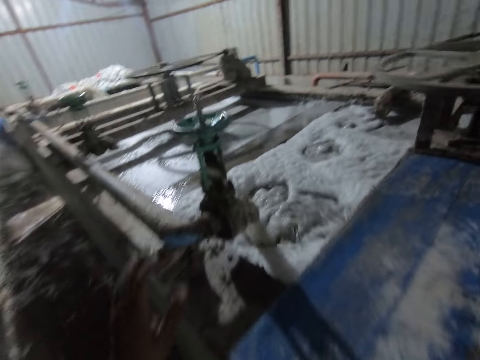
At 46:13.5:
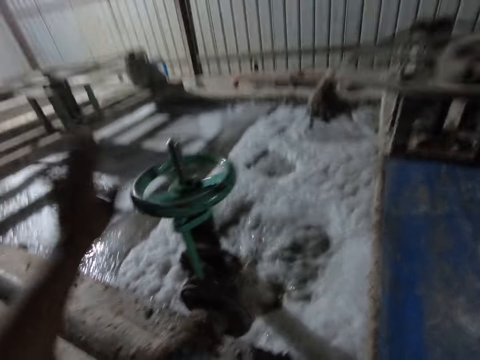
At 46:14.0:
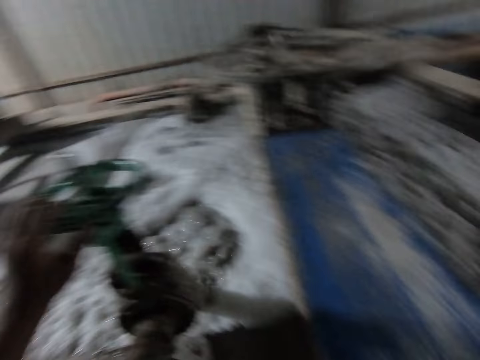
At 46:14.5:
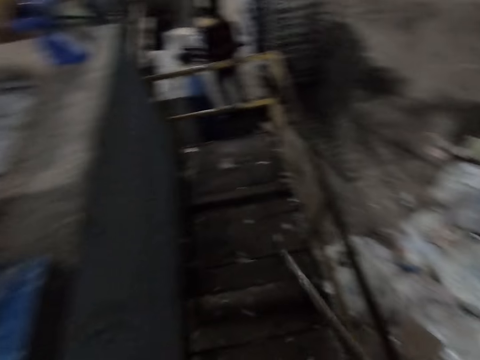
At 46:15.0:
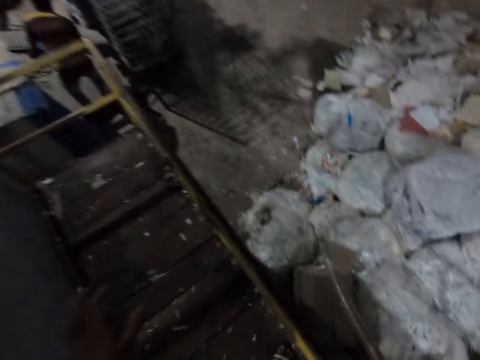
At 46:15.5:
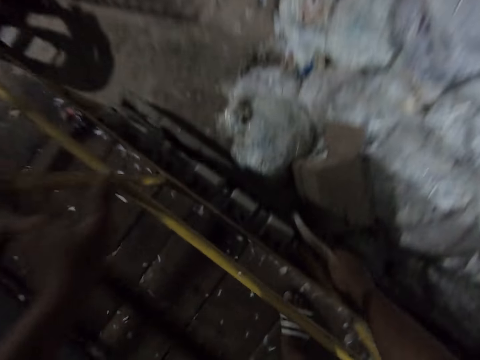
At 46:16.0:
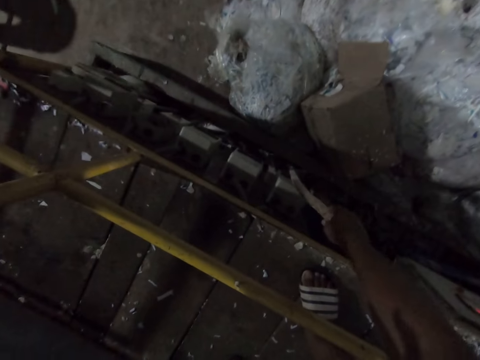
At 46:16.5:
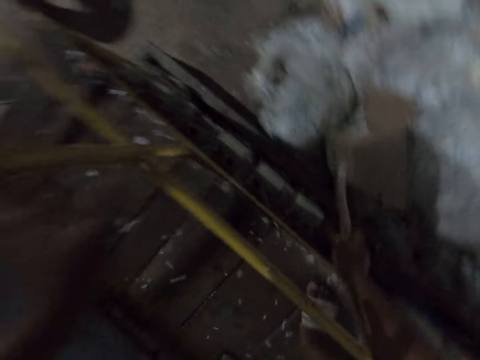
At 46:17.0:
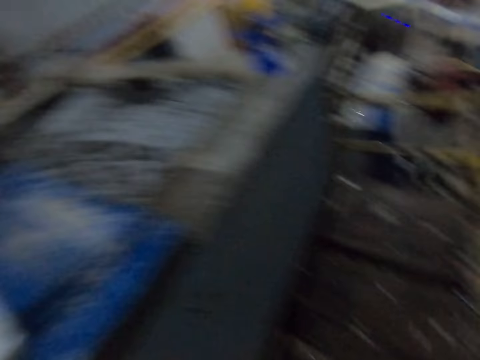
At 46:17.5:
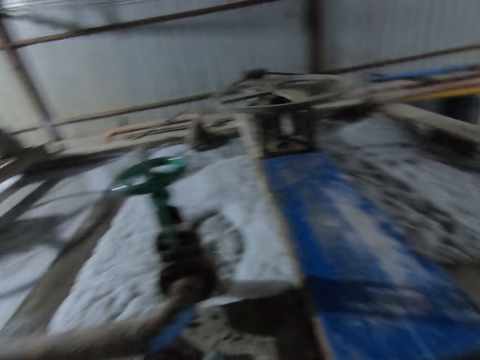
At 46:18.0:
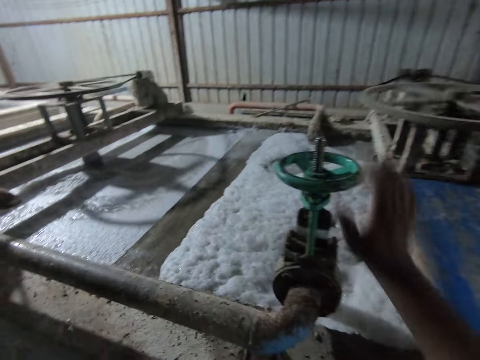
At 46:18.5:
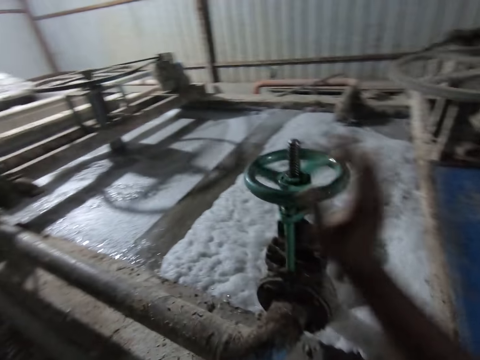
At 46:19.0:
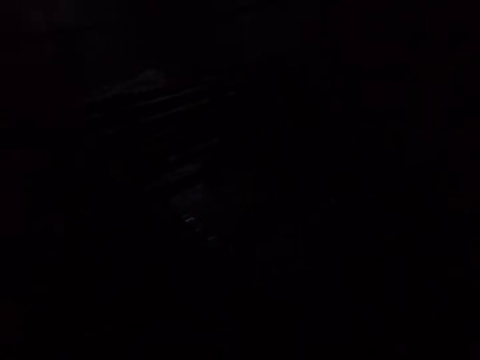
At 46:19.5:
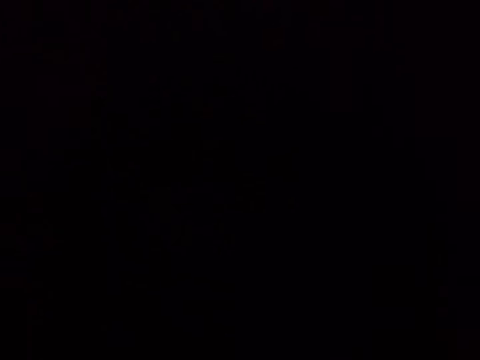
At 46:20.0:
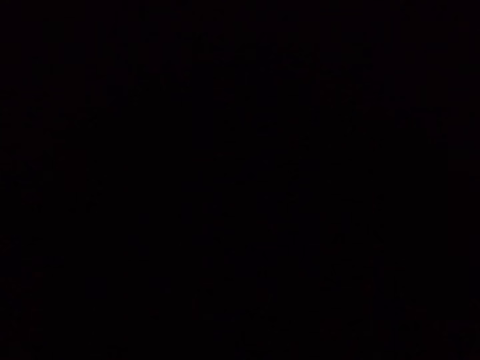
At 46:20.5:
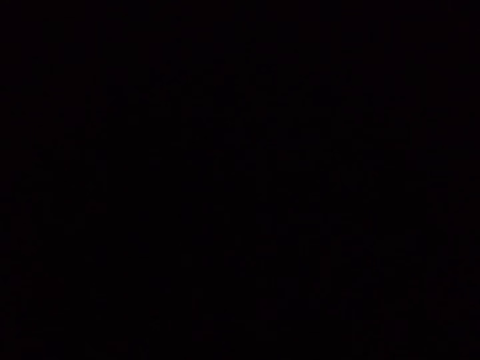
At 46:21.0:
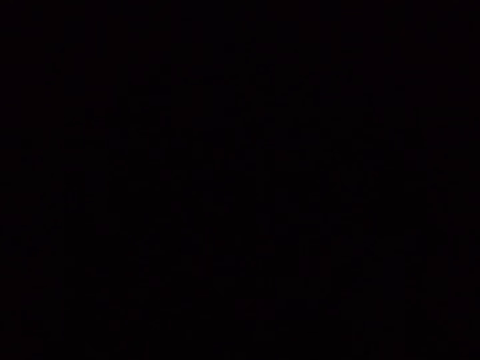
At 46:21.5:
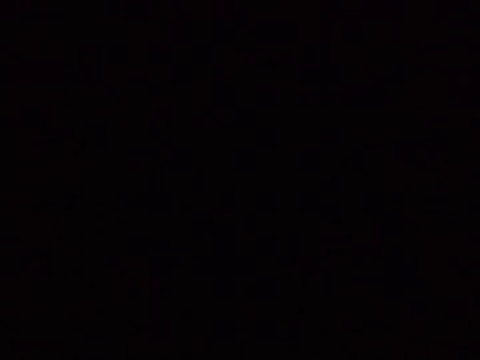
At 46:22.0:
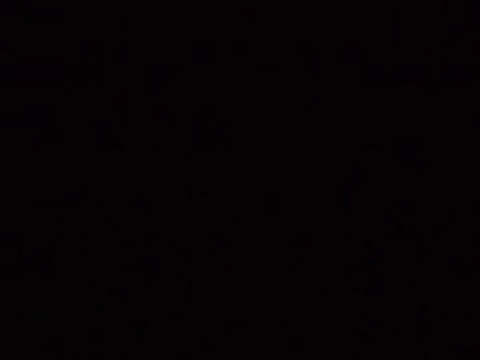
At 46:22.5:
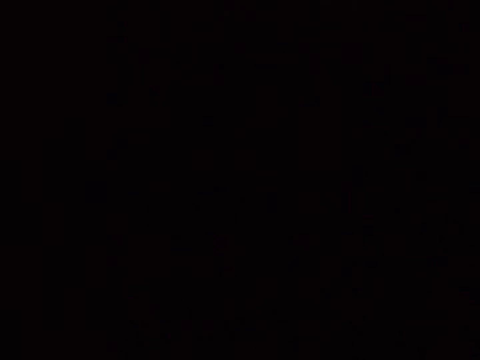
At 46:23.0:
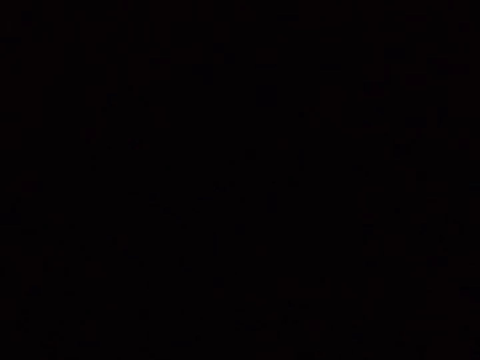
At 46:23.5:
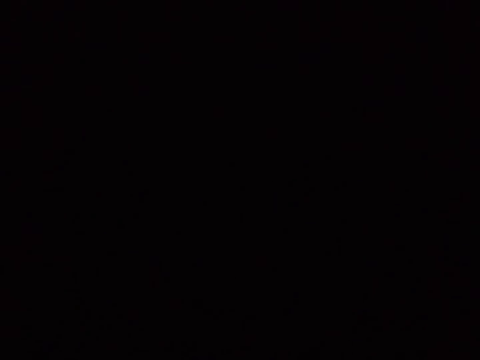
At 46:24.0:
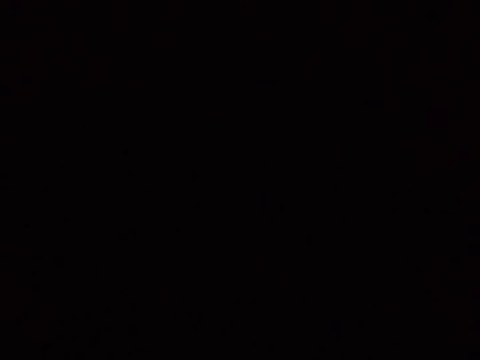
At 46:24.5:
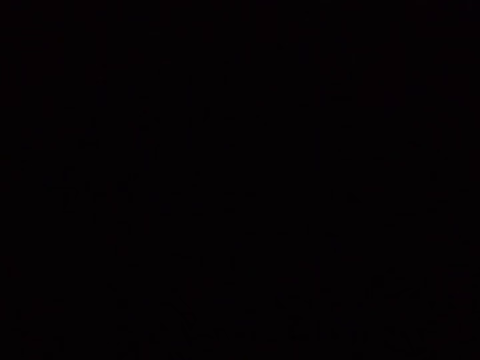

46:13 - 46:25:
The camera wearer adjusts the pump with his left hand. He turns the knob. He presses a button on the socket. He touches a box with a wood in his right hand. He adjusts the pump with his right hand. He turns the knob.

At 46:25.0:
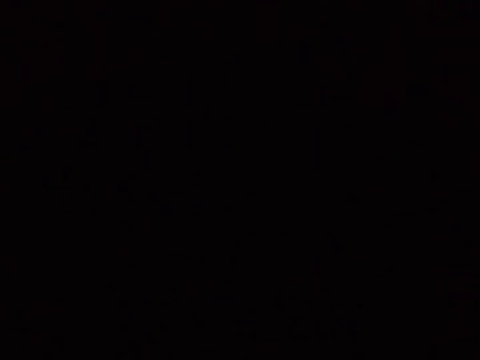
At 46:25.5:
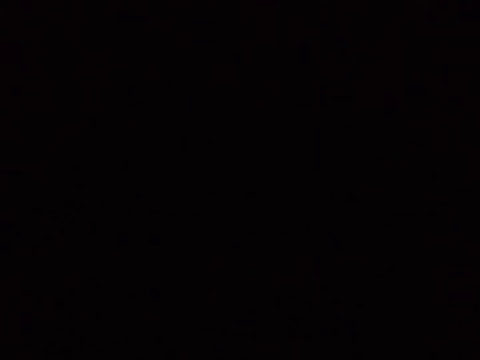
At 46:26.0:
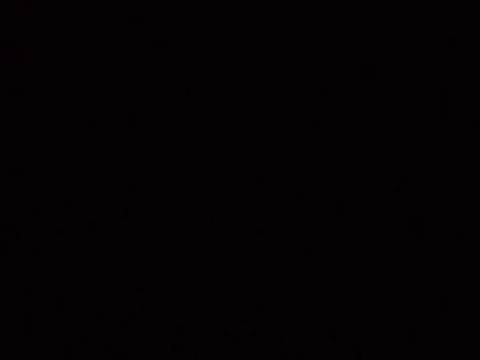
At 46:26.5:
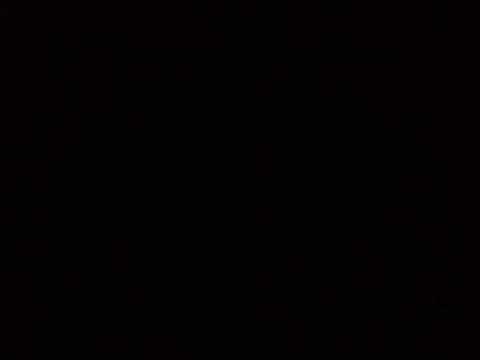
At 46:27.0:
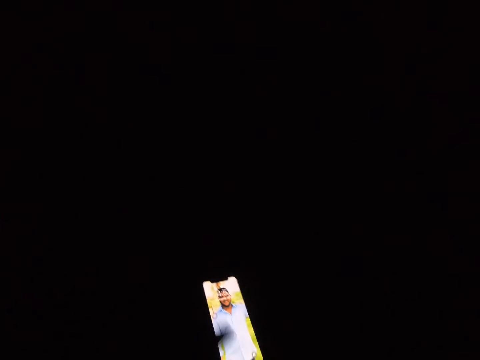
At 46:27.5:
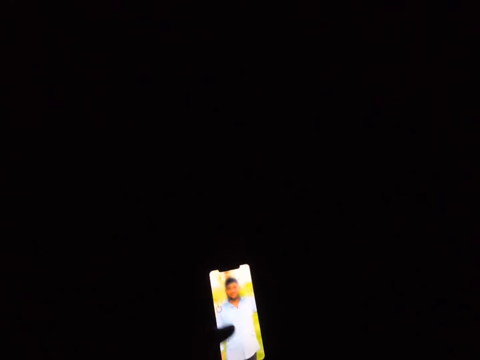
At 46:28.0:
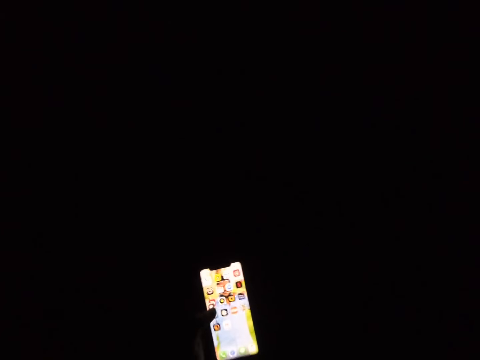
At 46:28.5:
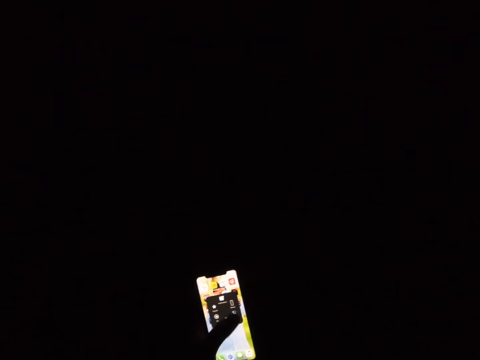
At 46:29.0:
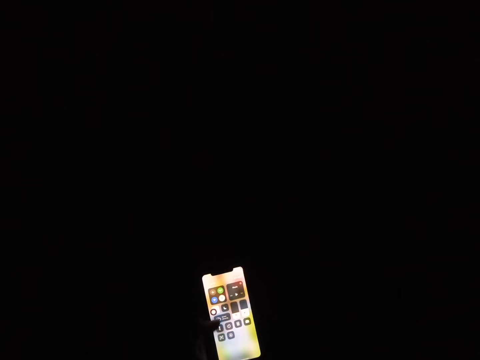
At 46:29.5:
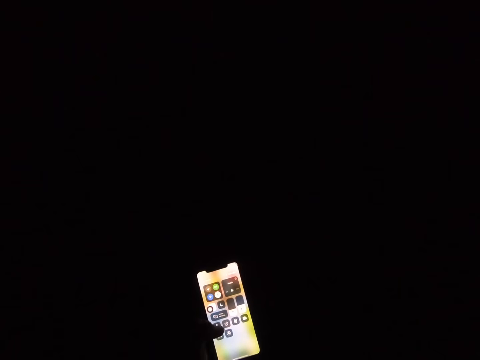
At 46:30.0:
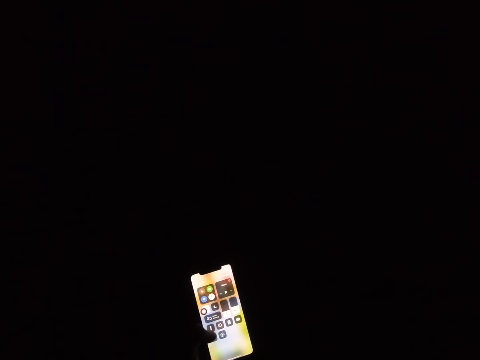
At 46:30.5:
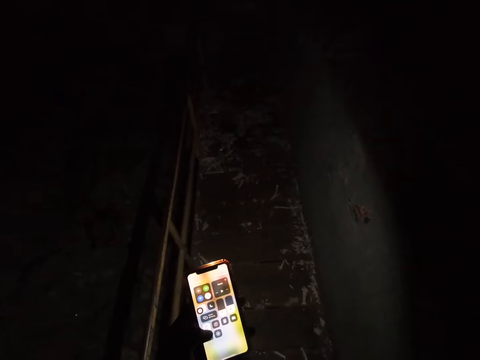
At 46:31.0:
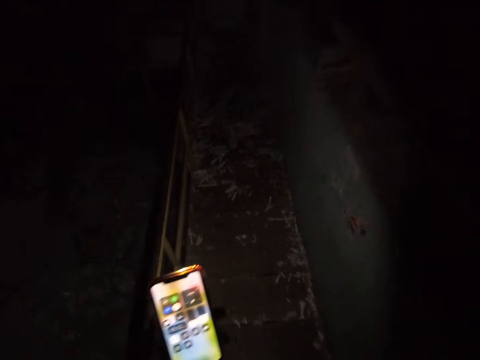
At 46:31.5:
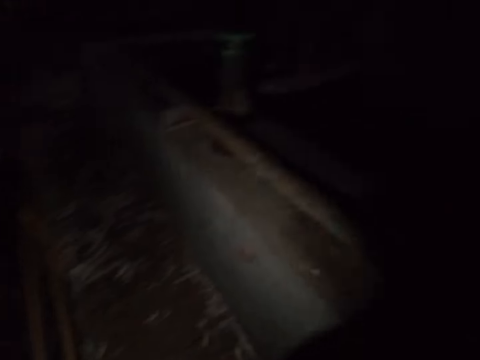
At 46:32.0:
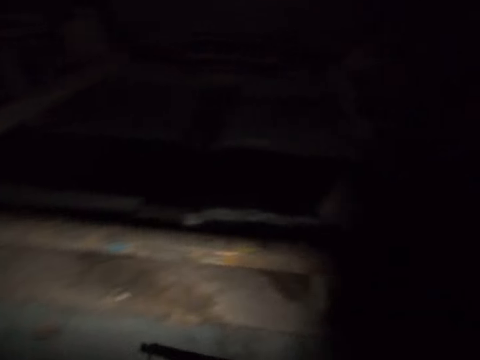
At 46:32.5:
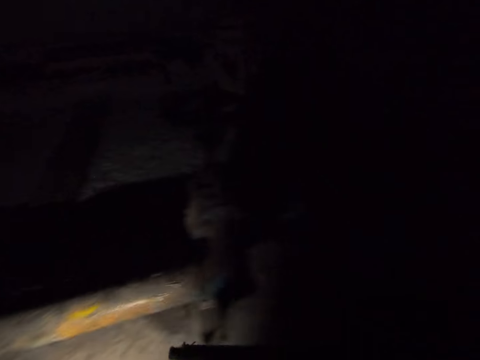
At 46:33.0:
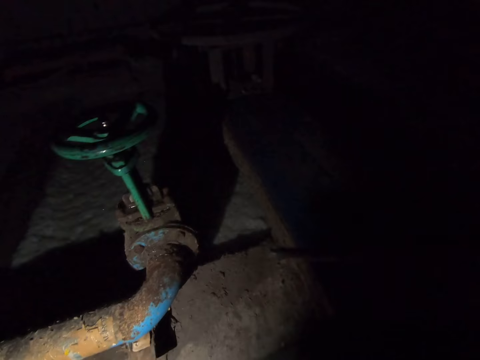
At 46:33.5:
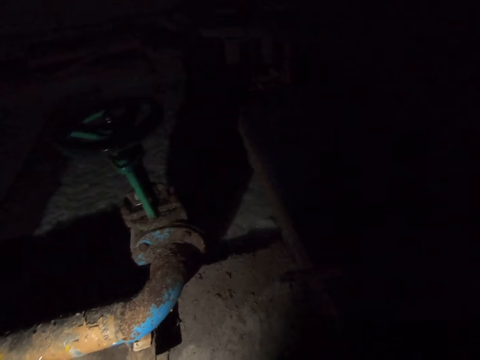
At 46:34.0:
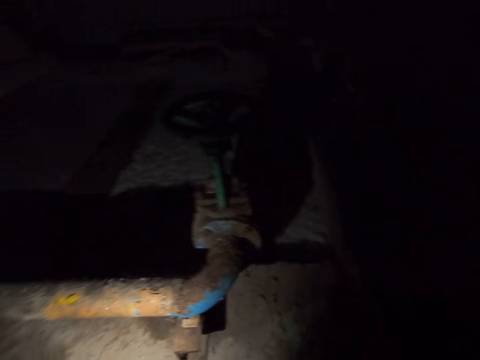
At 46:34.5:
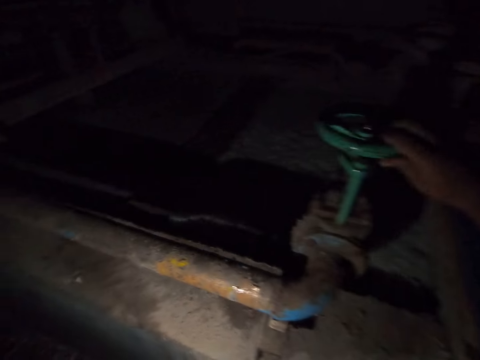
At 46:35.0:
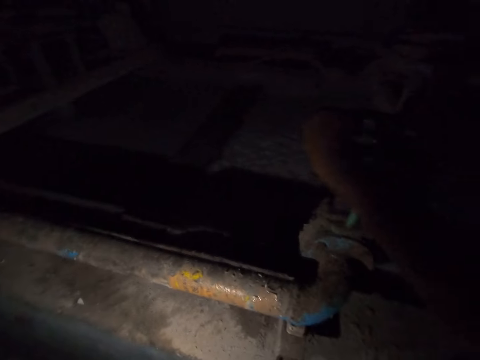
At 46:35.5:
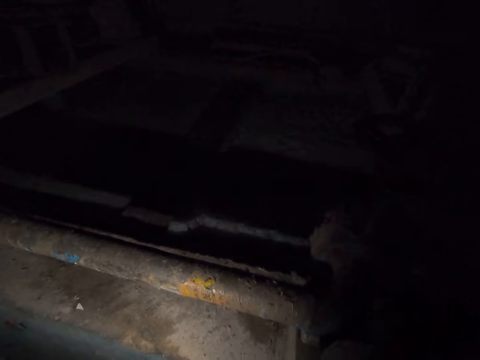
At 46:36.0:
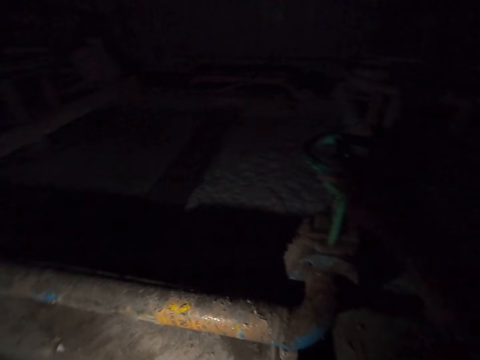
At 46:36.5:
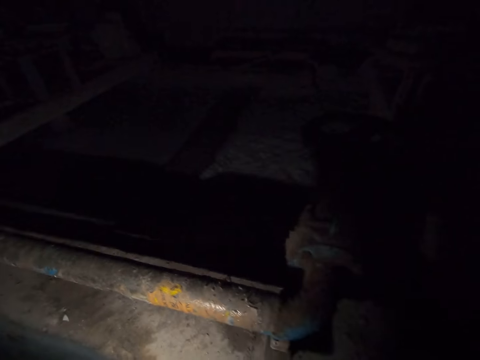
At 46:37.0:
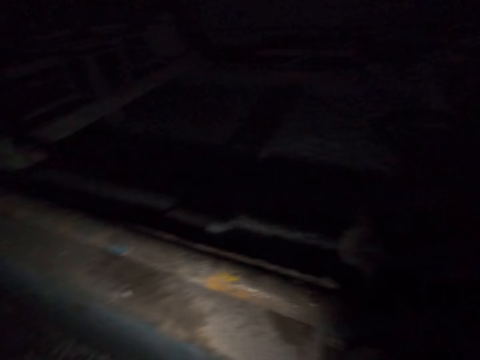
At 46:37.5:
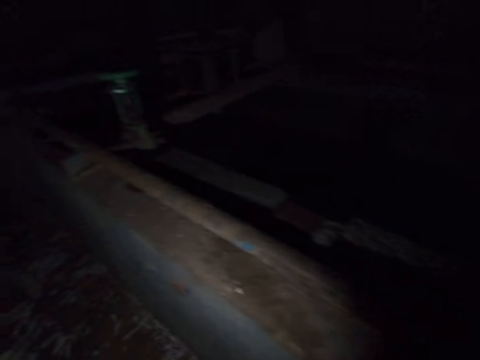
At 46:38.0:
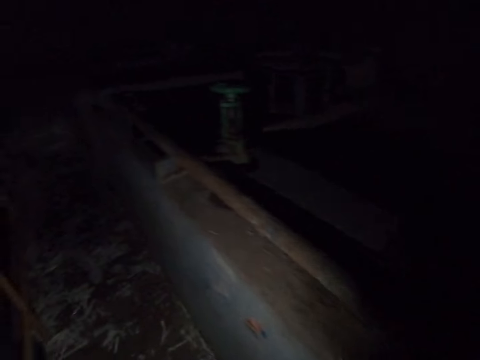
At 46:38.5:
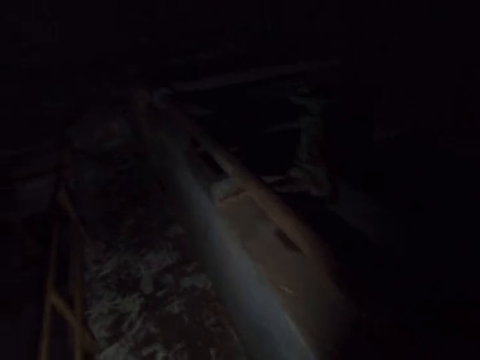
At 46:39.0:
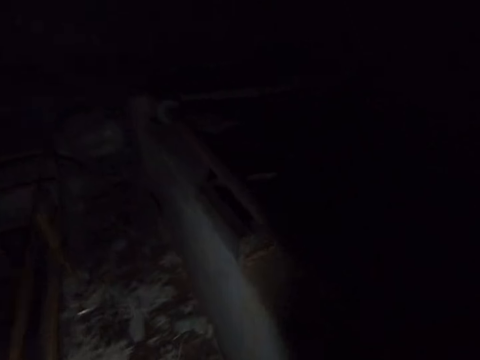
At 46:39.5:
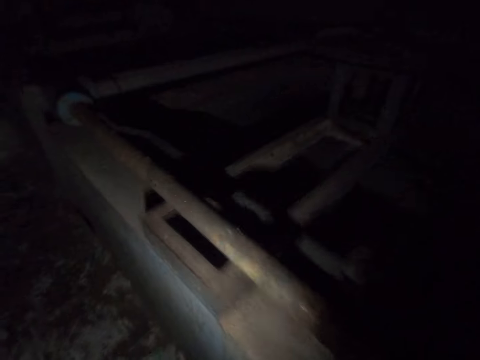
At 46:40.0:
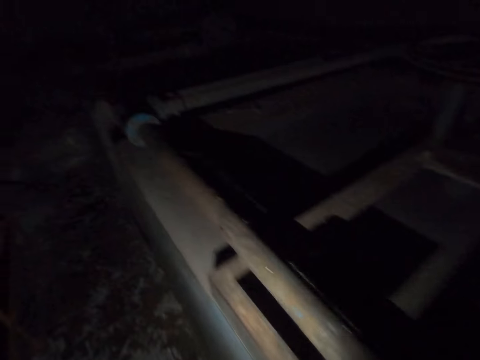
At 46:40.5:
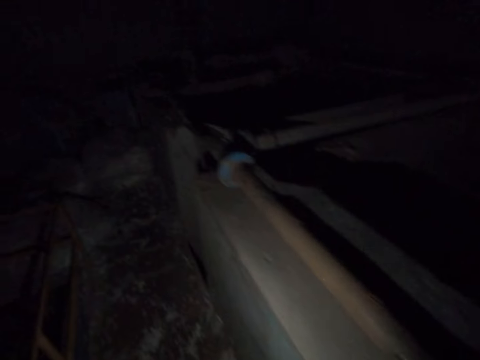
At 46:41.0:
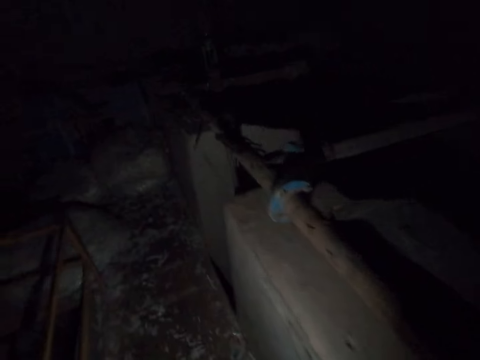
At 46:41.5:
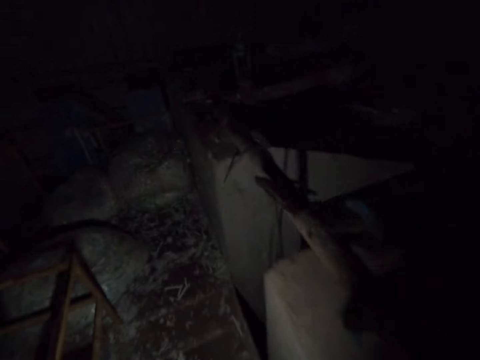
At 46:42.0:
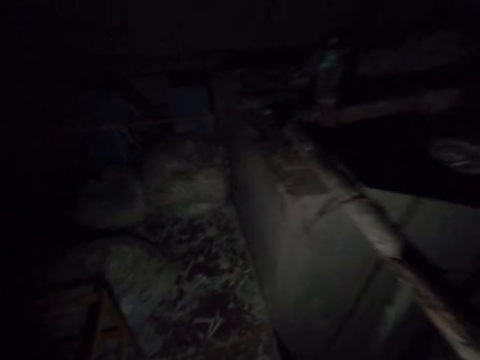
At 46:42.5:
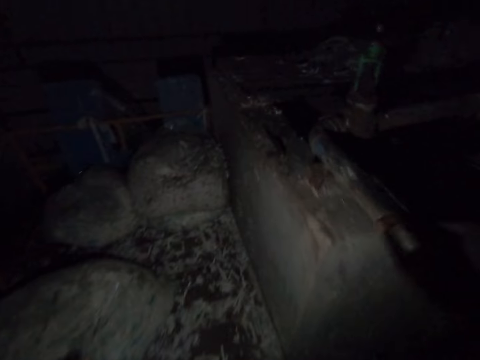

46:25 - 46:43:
The camera wearer operates a phone with his left hand. He turns the knob. He adjusts the pump with his right hand. He walks on the floor.
